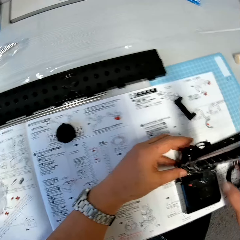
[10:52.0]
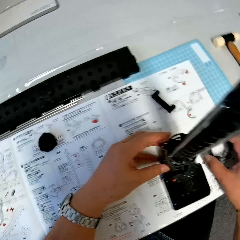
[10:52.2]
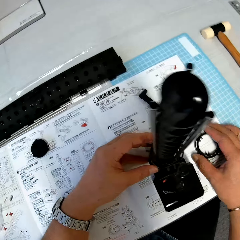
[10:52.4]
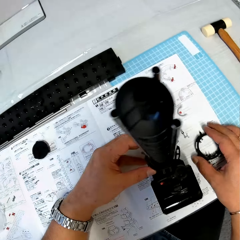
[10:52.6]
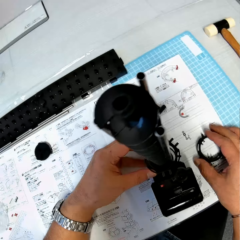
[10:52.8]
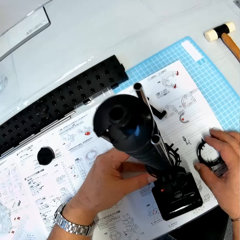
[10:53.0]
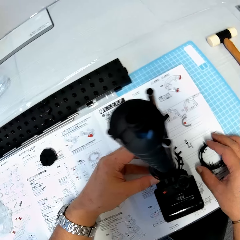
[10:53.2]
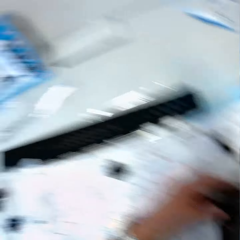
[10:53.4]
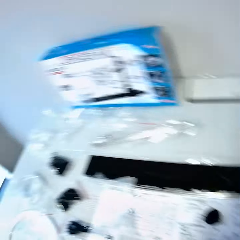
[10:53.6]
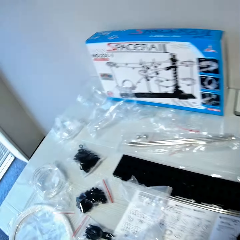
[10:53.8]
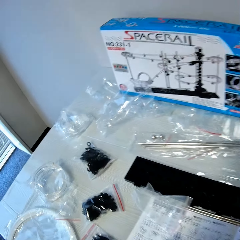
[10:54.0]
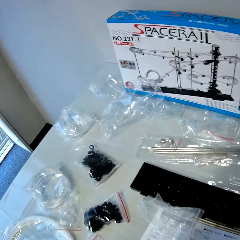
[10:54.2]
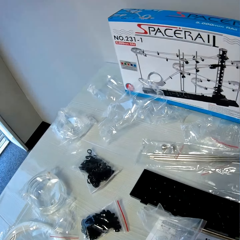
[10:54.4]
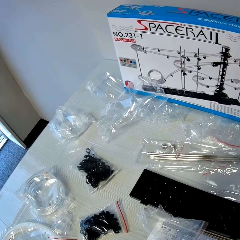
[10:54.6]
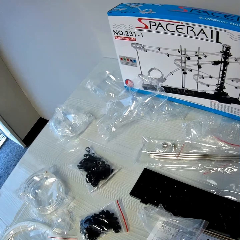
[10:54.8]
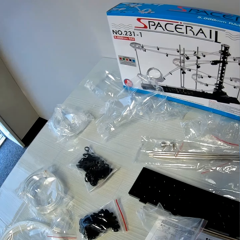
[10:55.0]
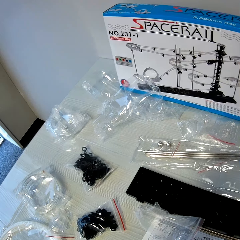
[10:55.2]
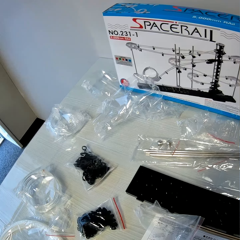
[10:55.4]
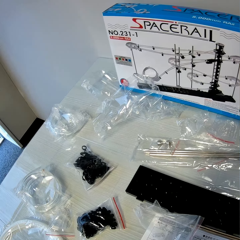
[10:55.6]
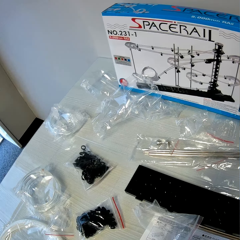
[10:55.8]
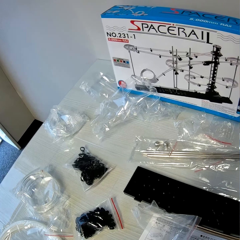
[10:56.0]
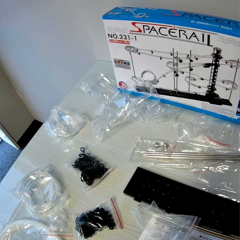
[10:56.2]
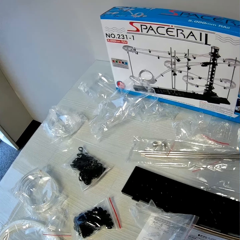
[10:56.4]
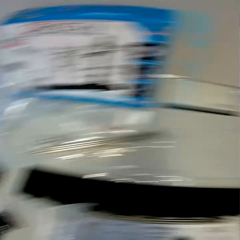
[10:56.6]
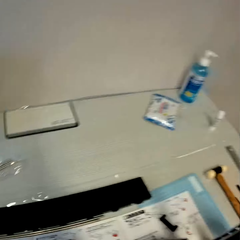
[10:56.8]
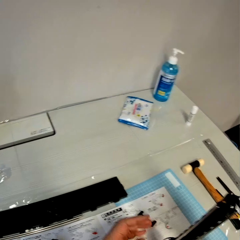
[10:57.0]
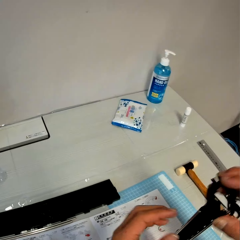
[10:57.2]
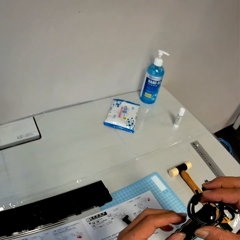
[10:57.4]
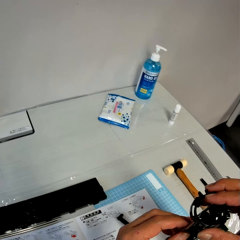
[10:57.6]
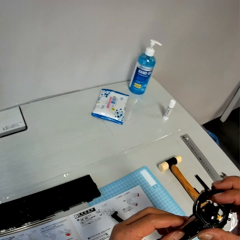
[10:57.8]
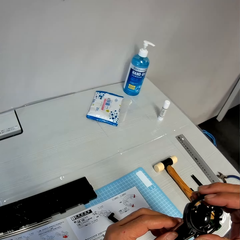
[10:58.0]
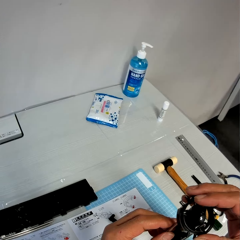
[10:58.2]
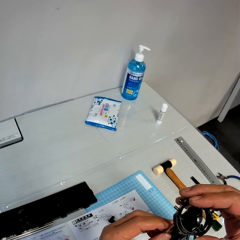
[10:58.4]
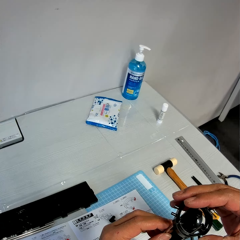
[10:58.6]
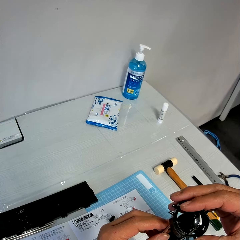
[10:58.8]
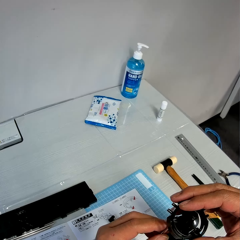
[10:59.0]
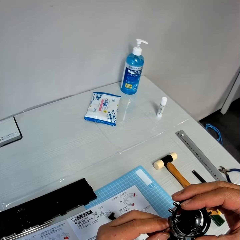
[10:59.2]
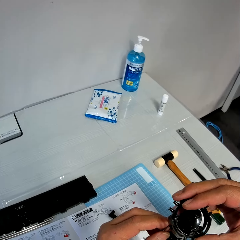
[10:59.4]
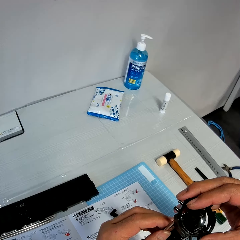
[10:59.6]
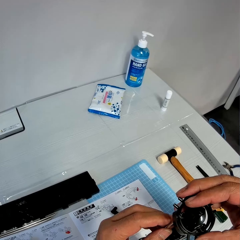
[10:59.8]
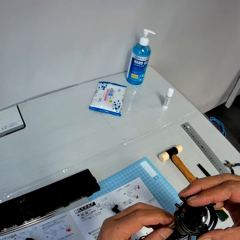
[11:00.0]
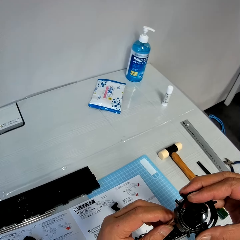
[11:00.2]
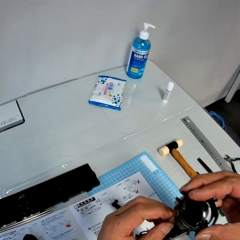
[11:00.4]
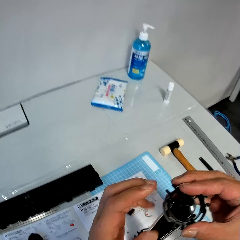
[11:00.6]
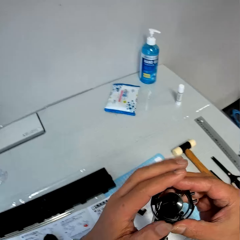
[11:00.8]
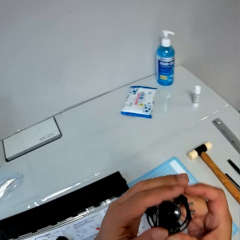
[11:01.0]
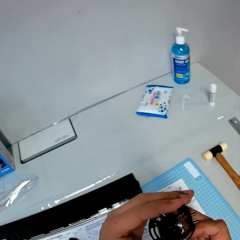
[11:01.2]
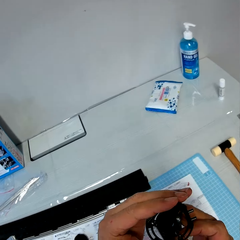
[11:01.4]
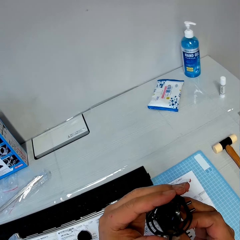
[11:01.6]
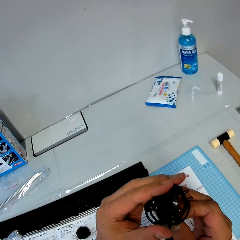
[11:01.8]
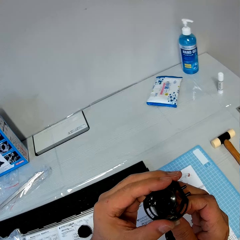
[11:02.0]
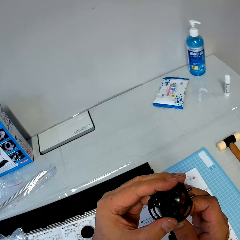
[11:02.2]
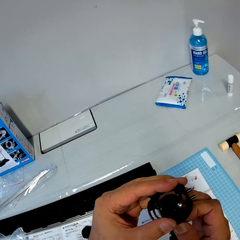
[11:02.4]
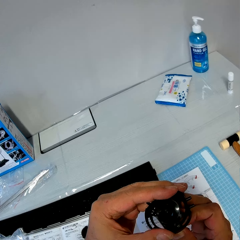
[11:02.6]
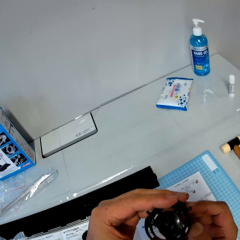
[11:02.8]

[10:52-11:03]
The camera wearer places a plastic part on the table. They stare at a space rail box. They fix the plastic on the antenna.

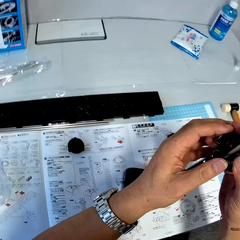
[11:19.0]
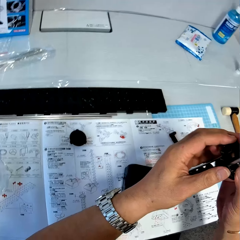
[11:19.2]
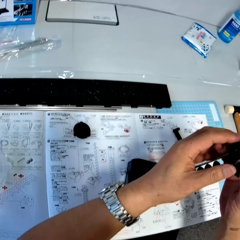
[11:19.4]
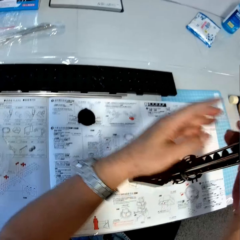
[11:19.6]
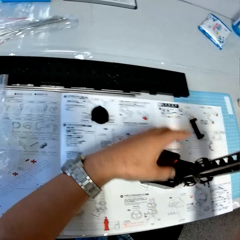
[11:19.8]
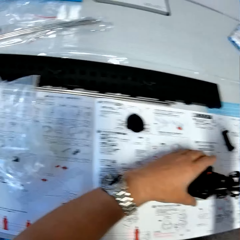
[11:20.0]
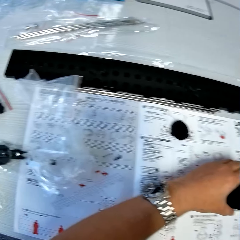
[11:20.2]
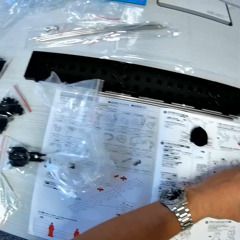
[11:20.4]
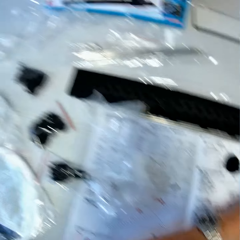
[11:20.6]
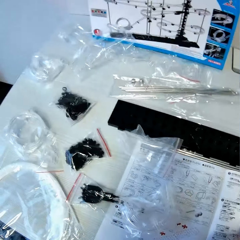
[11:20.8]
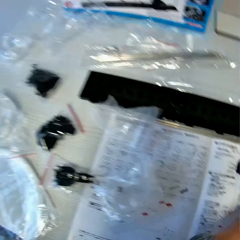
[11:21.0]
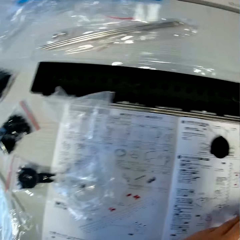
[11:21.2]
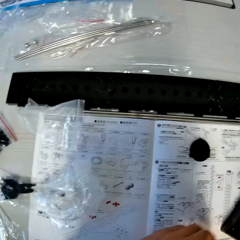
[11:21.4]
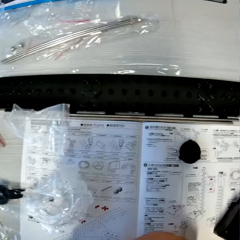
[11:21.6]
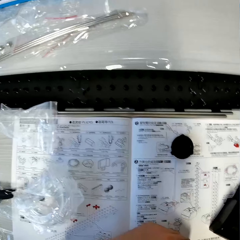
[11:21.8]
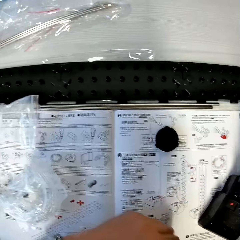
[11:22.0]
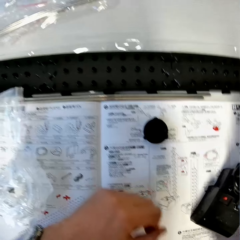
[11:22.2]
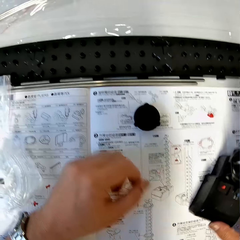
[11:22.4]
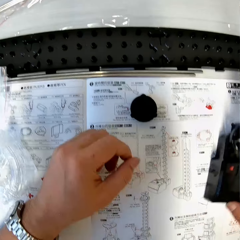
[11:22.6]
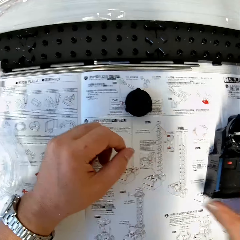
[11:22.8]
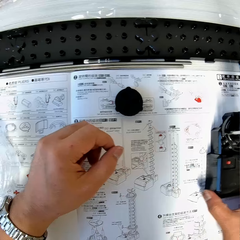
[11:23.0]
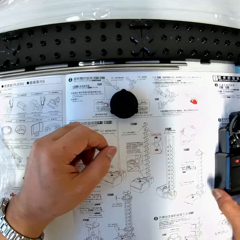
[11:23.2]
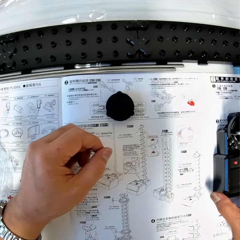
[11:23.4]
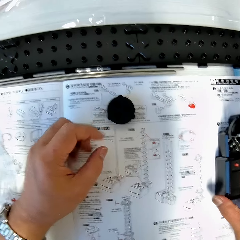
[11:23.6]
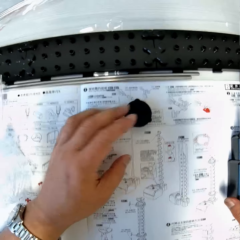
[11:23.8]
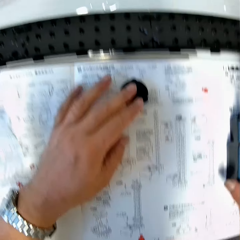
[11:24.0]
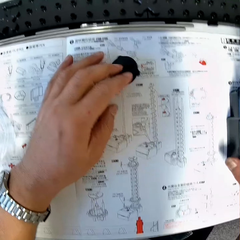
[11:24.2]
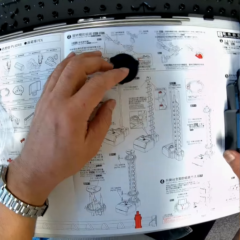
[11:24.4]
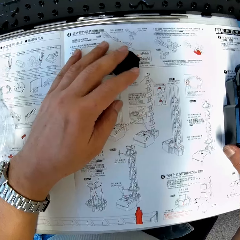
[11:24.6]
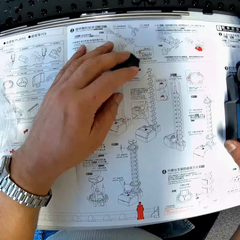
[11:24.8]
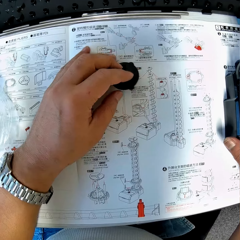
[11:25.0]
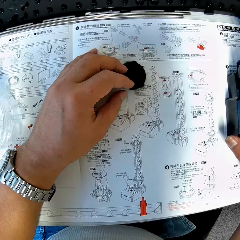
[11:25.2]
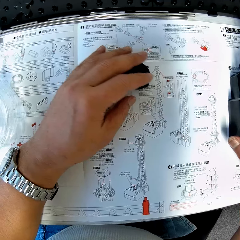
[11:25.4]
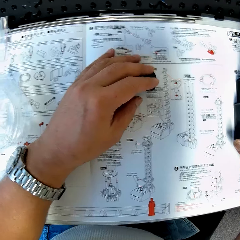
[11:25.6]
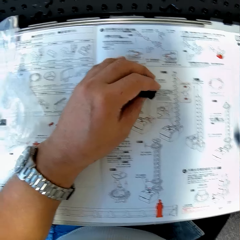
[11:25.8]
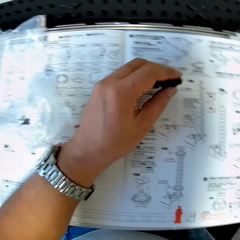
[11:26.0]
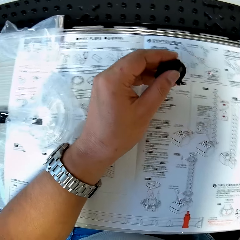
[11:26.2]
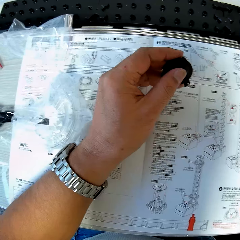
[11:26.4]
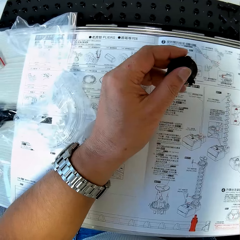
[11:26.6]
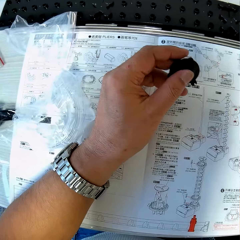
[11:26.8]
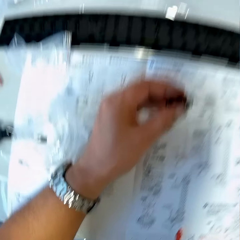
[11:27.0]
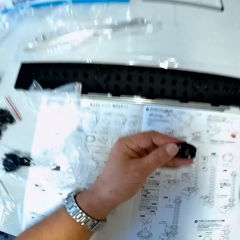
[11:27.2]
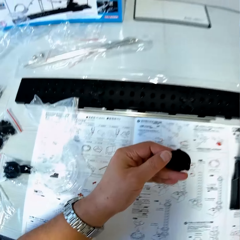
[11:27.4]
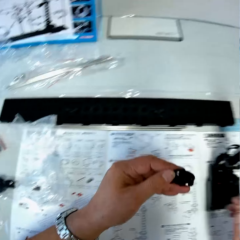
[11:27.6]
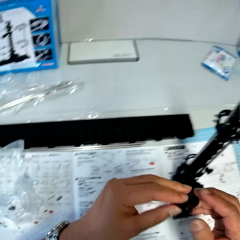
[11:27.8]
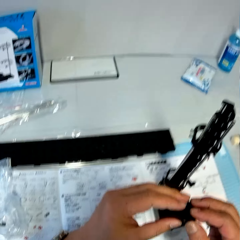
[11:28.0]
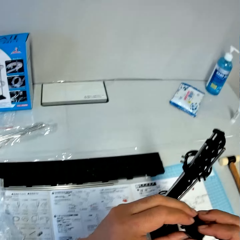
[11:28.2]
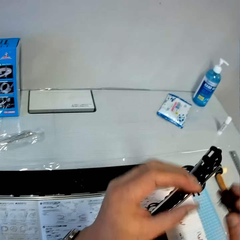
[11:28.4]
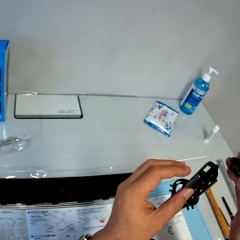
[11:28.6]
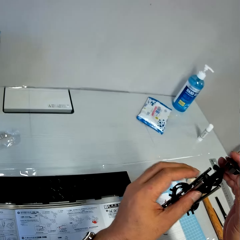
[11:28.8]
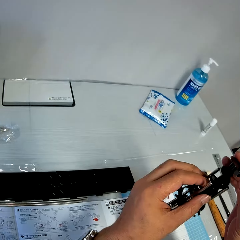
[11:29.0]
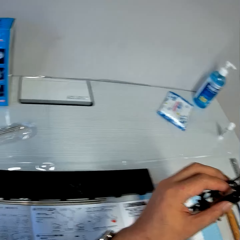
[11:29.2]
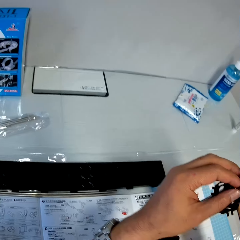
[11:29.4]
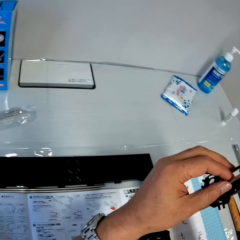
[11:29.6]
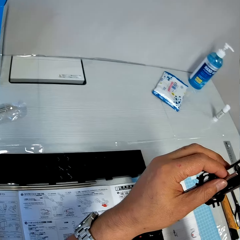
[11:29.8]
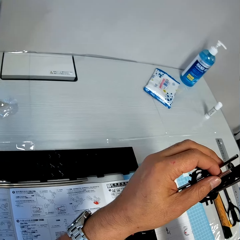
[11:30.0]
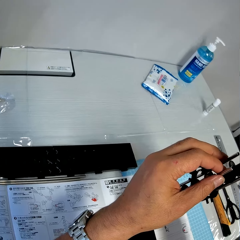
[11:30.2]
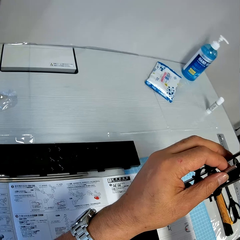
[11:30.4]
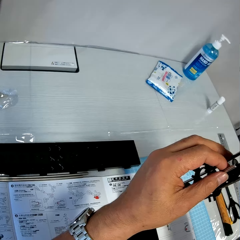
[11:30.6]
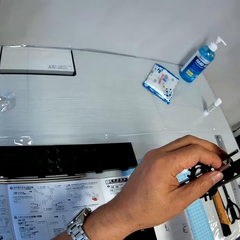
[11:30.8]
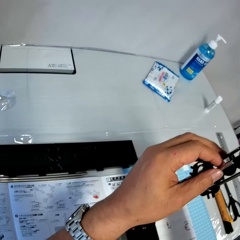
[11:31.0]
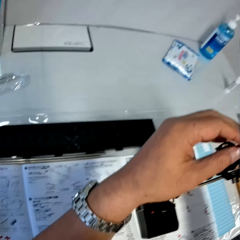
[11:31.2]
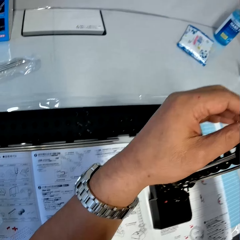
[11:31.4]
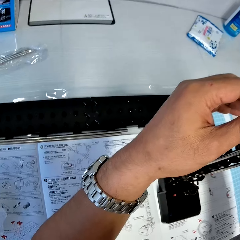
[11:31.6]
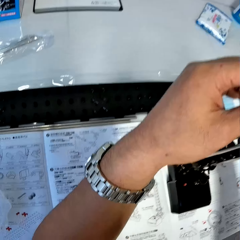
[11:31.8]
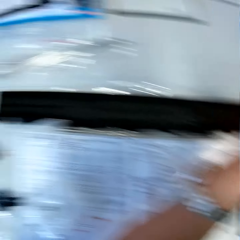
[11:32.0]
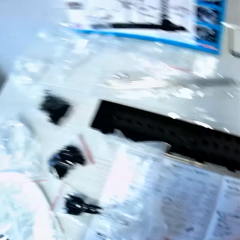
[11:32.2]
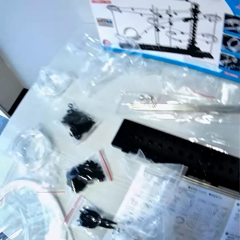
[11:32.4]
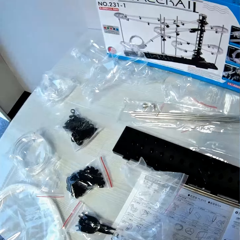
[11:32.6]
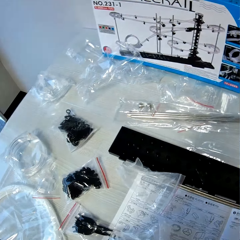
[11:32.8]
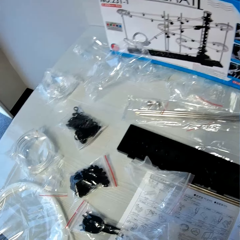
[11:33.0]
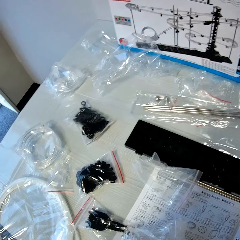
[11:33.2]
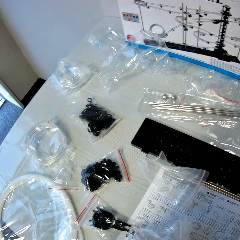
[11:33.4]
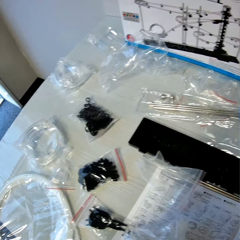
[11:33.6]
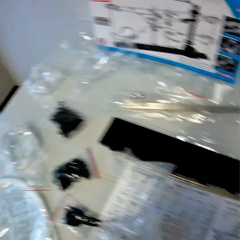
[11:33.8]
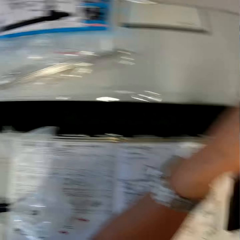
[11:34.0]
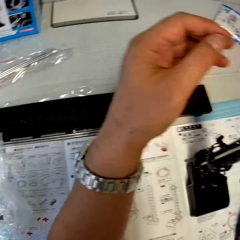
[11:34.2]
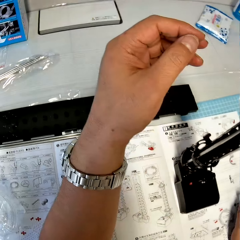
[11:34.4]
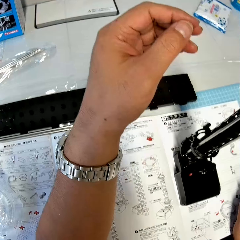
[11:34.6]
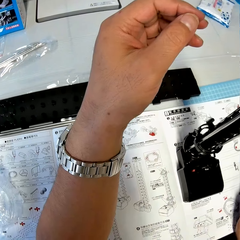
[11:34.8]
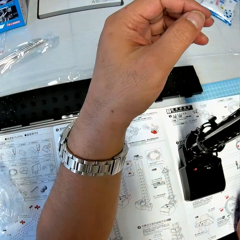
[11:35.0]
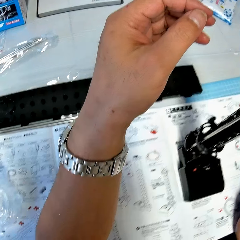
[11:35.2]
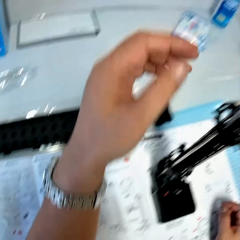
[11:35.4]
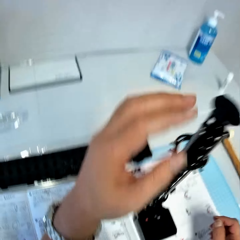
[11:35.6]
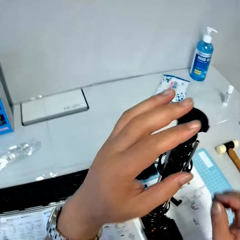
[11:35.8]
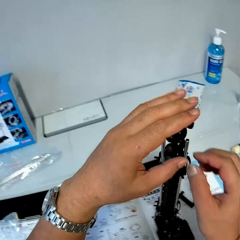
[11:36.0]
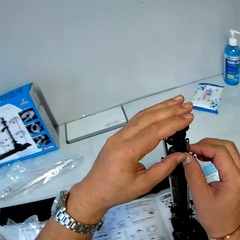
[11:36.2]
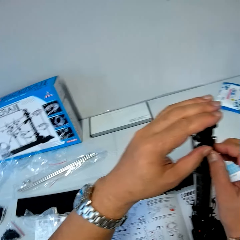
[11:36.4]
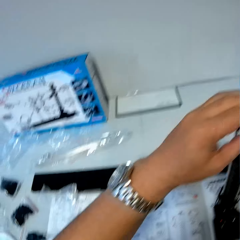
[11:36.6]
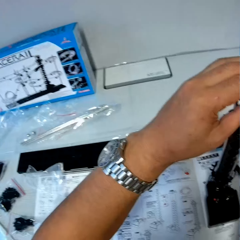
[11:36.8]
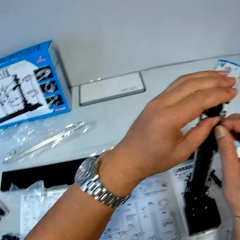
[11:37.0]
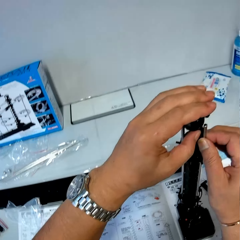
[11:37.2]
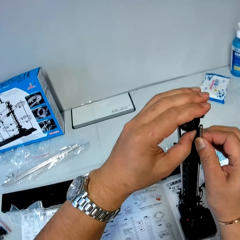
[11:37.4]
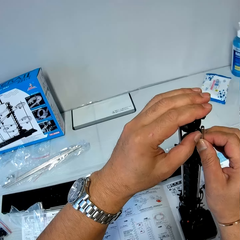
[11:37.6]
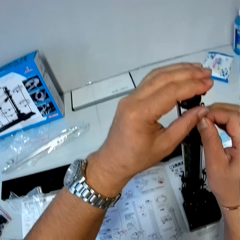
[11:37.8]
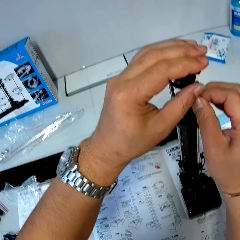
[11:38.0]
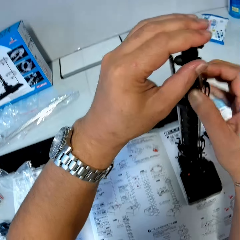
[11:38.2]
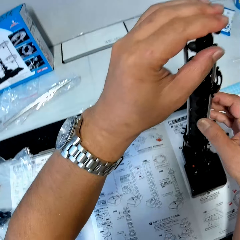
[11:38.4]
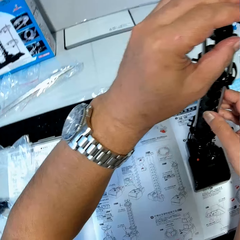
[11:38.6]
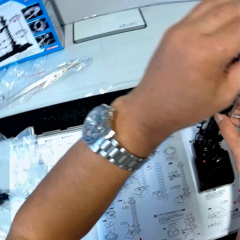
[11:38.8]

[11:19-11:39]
The camera wearer stares at the manual. He shifts the antenna holder on the table. He moves a space rail part on the manual. He takes an antenna plastic part from the table. He holds the space rail part. He fixes the plastic on the antenna. He stares at a space rail box. He stares at his hand. He fixes a space rail.
